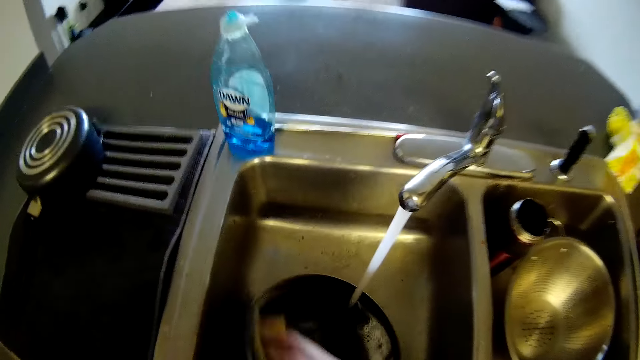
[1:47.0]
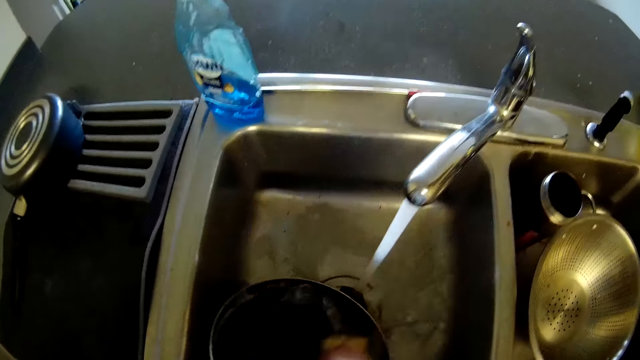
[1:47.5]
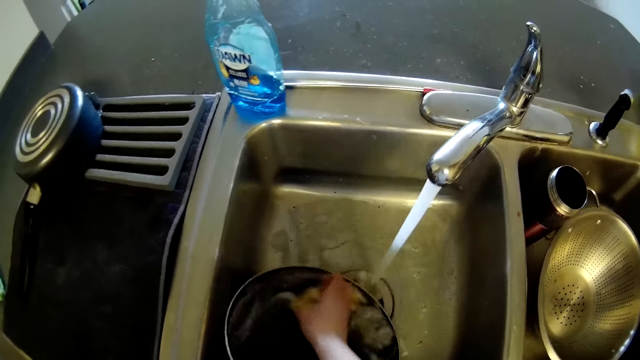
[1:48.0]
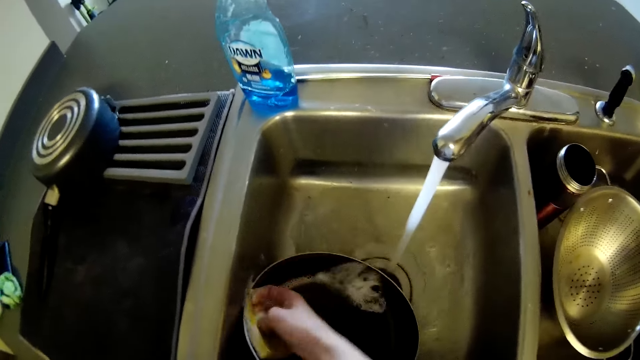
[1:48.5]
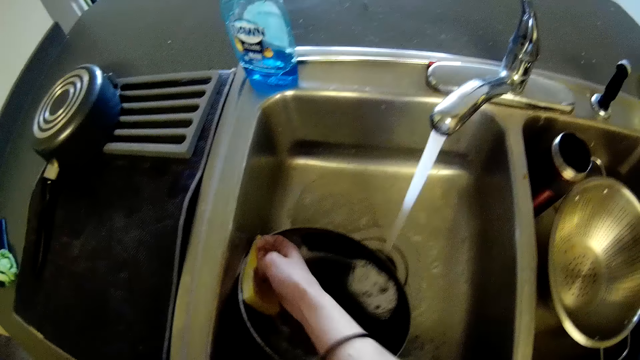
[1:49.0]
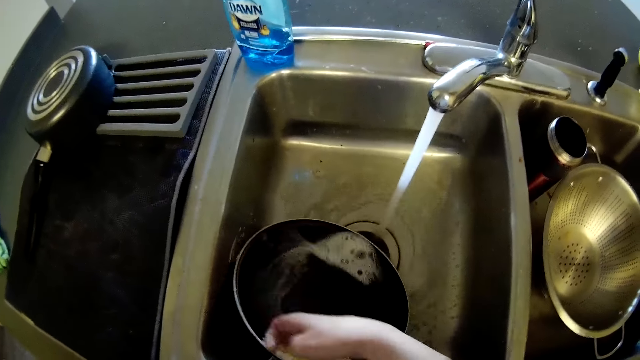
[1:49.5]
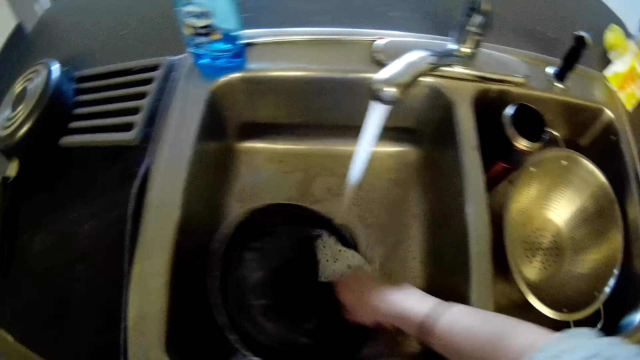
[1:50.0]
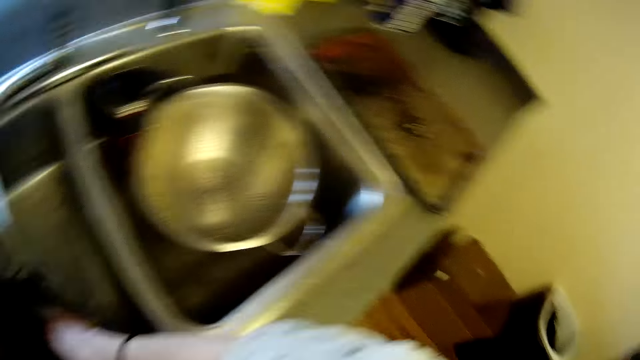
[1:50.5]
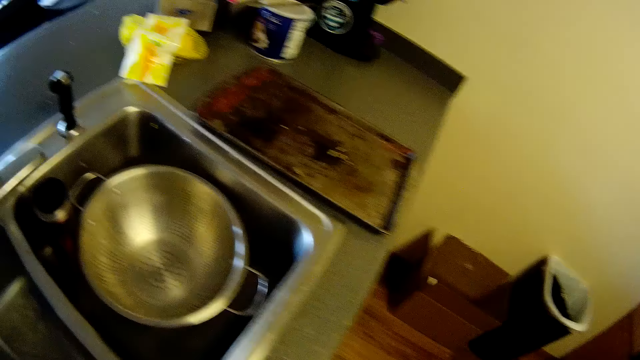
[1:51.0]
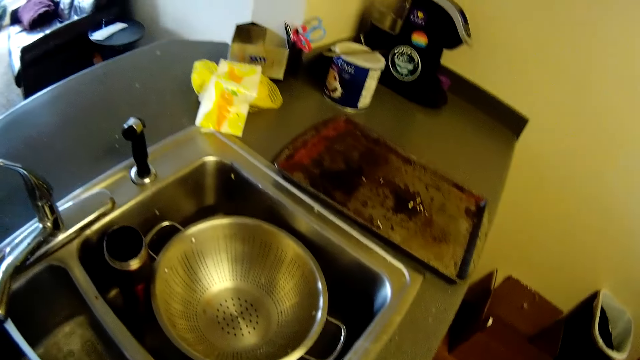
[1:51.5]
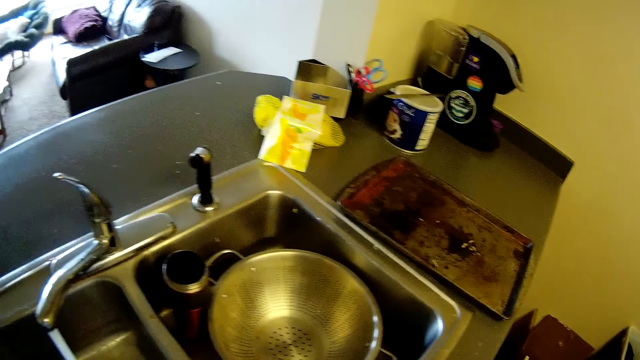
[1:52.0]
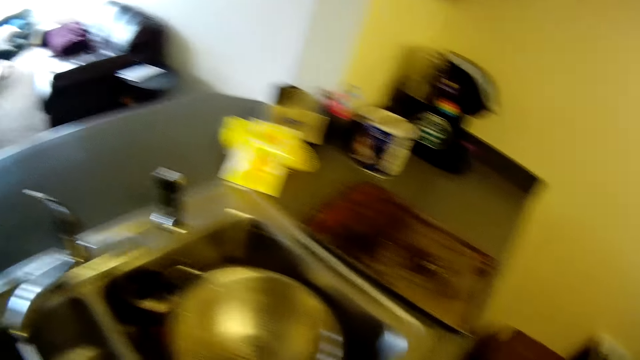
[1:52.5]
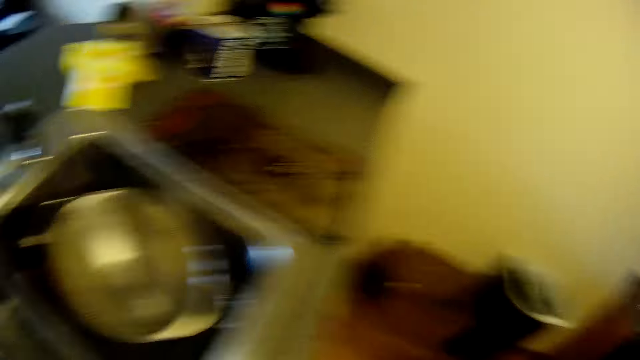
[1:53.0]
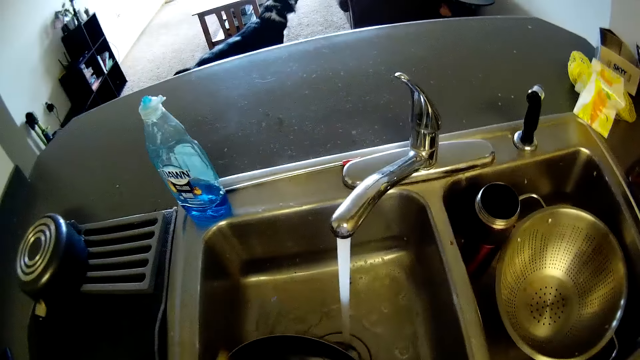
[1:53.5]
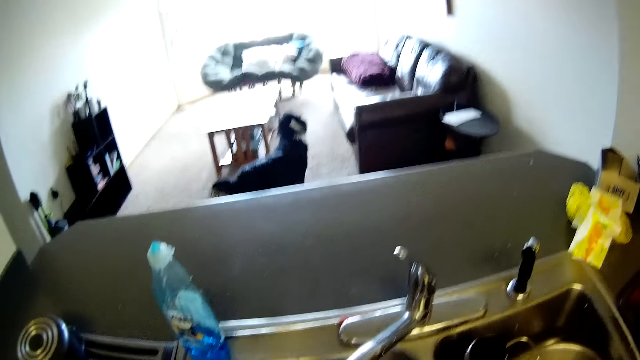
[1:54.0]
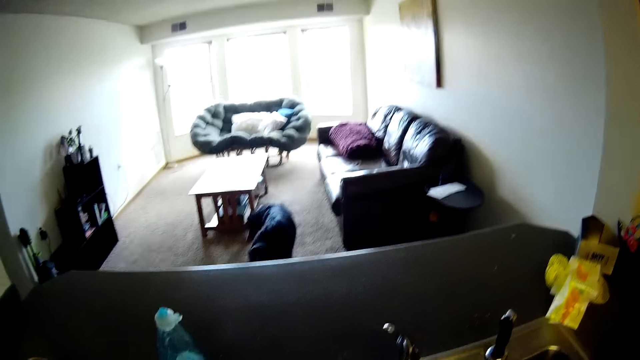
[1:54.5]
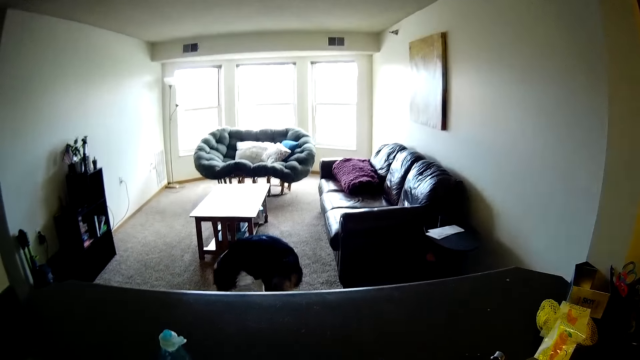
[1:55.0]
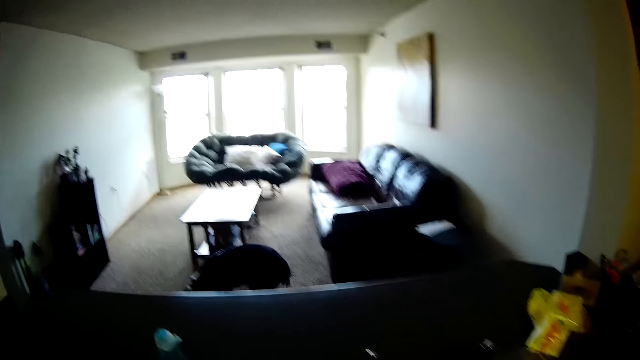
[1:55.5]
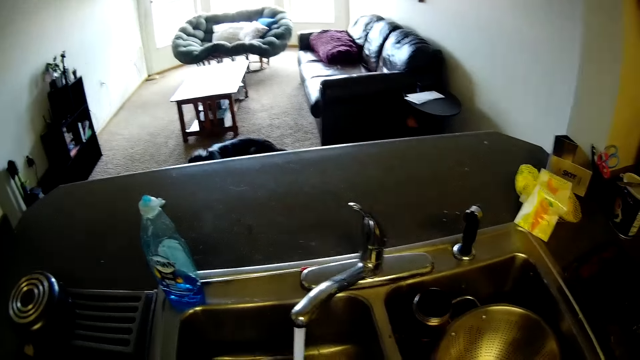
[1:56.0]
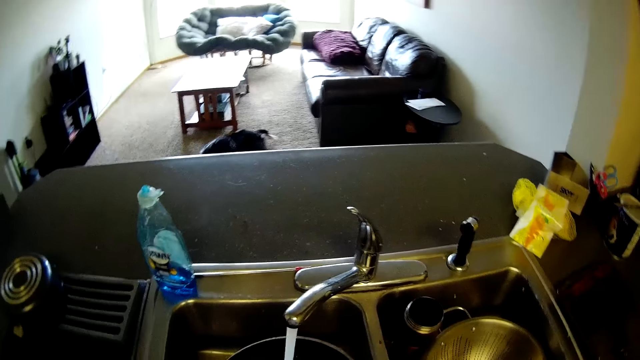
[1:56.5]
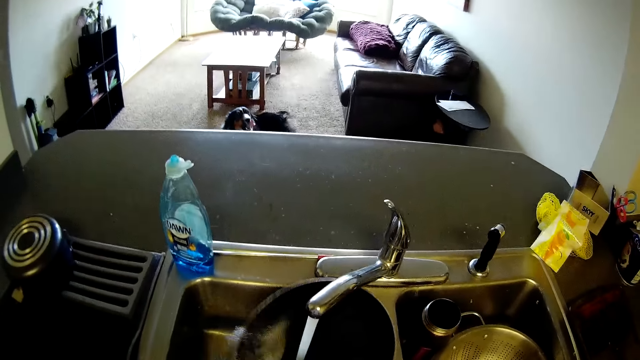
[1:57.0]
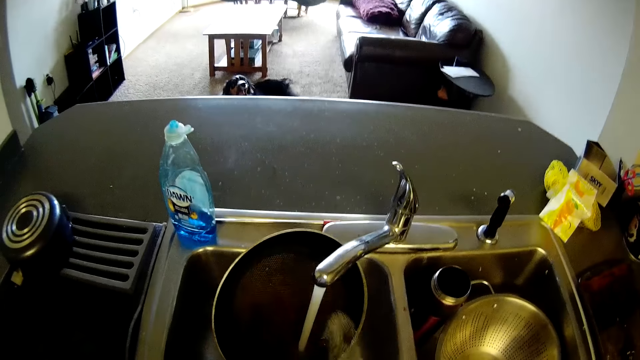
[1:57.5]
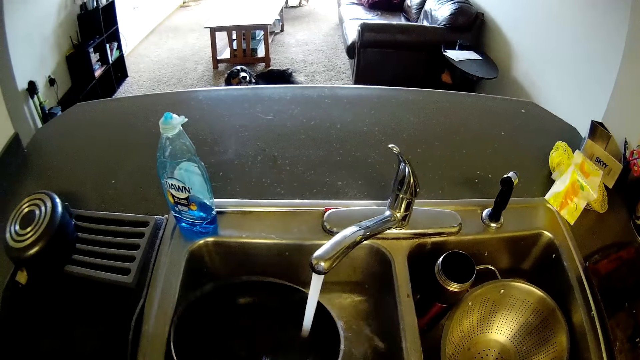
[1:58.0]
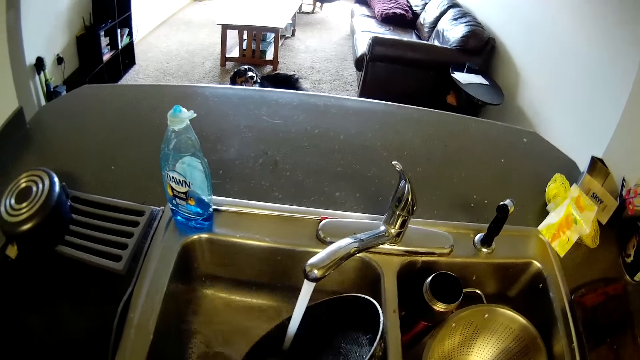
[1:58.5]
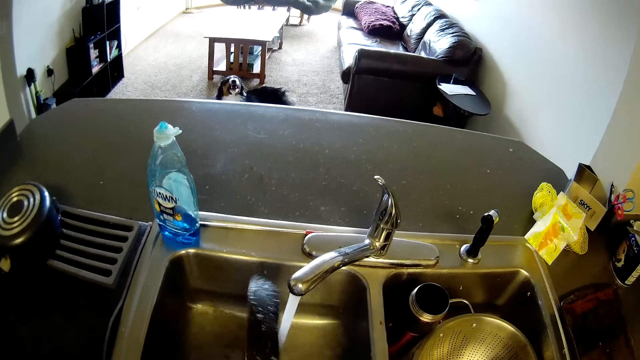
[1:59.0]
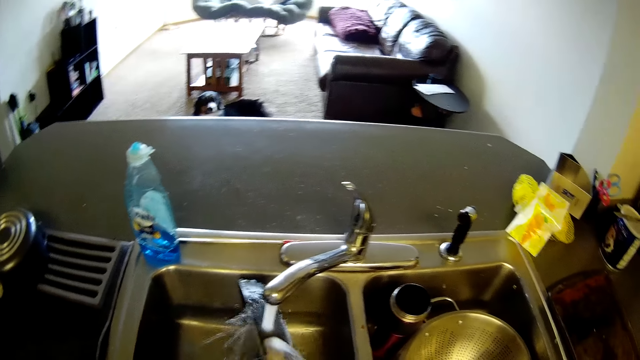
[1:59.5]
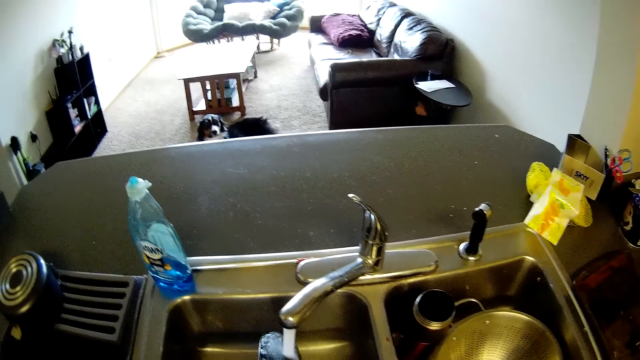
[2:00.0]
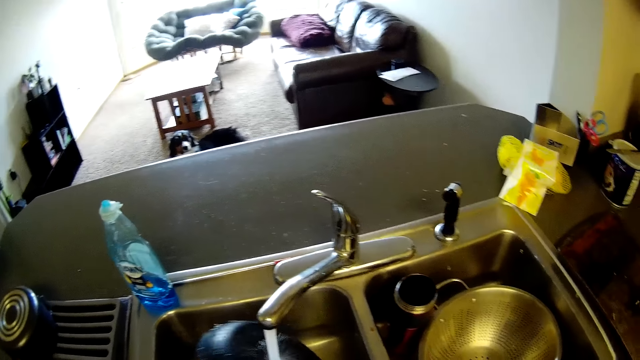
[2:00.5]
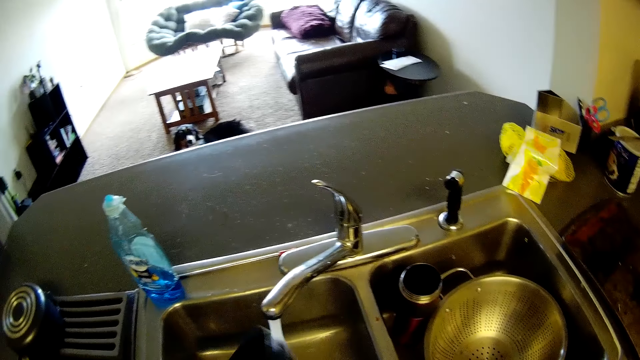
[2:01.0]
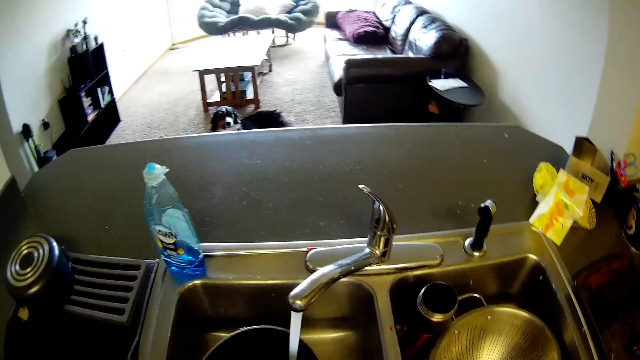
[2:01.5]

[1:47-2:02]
The camera wearer cleans a pan with a scrubber. They look around a kitchen. They rinse the frying pan with water from the tap.

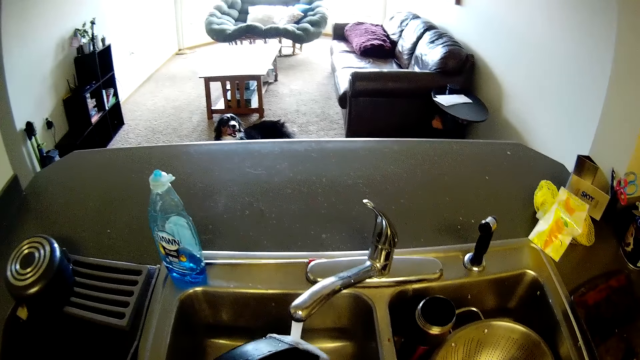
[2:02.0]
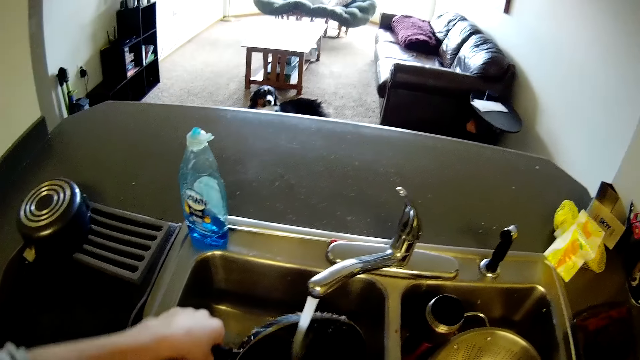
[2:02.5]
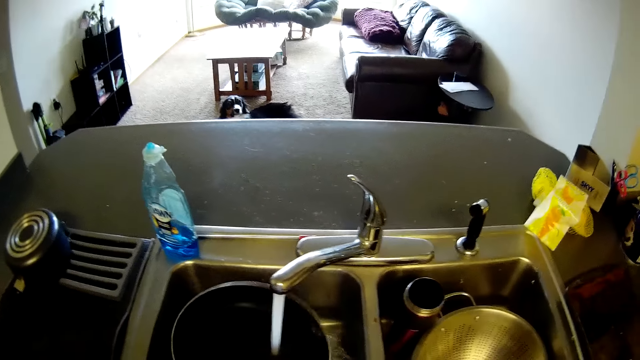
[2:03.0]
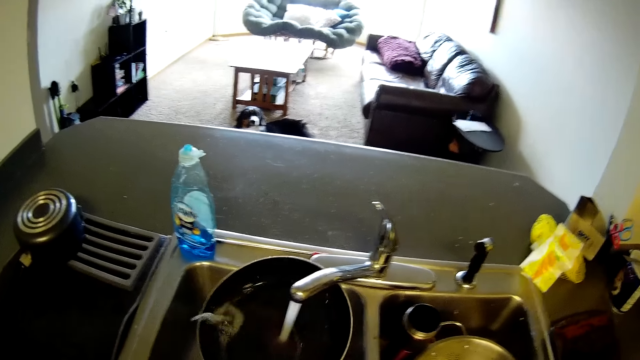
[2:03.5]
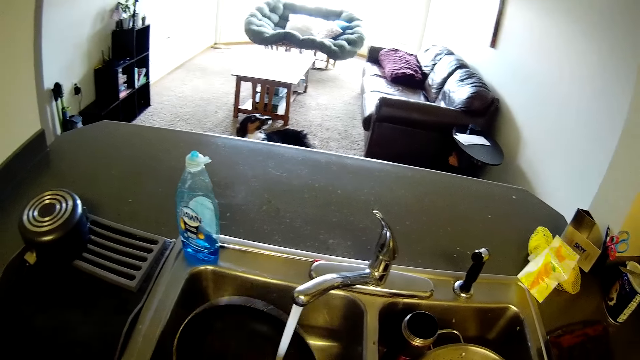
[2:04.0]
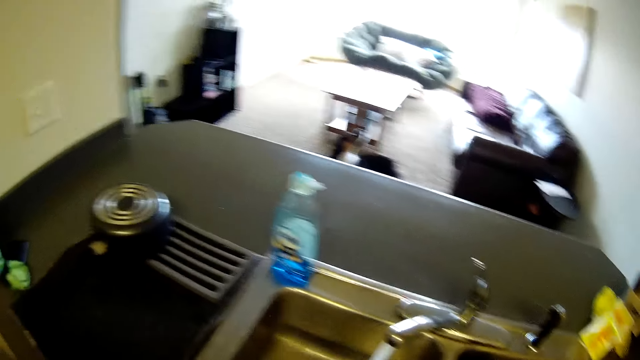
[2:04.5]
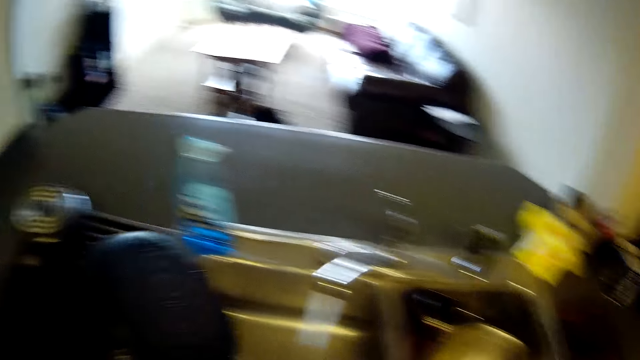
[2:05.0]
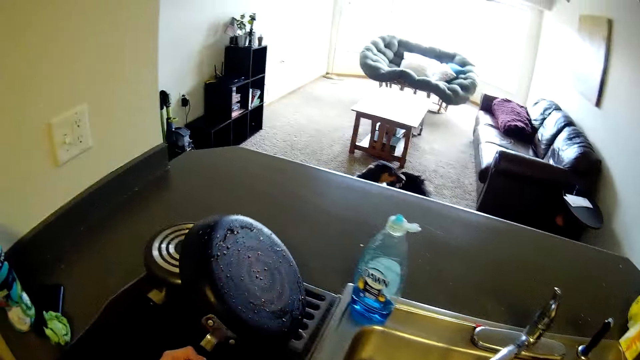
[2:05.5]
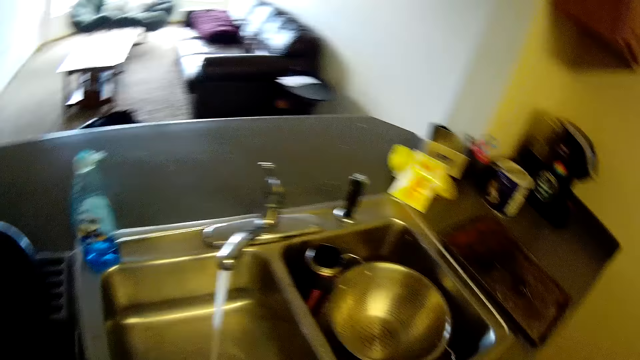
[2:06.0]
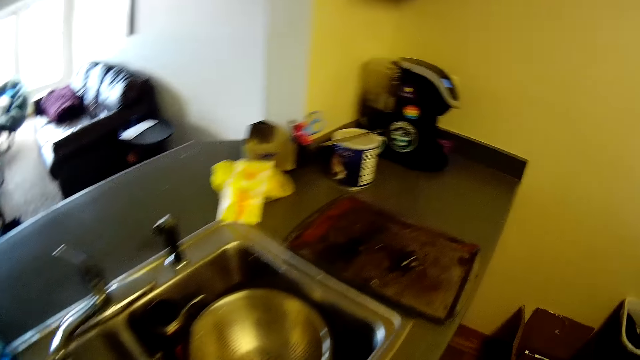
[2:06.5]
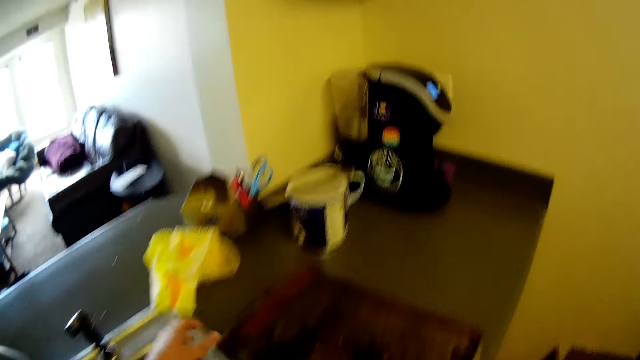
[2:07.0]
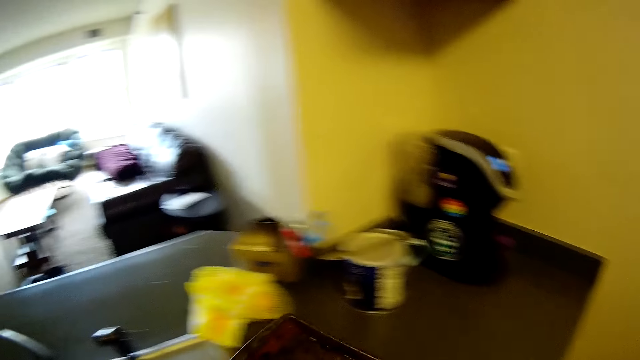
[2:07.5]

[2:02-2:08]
The camera wearer drops the frying pan on the countertop with her left hand. She walks around a kitchen. She picks up a platter from a kitchen counter. She carries the tray from the countertop with her left hand.
